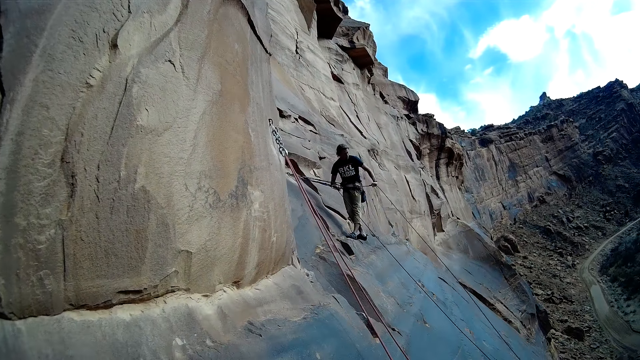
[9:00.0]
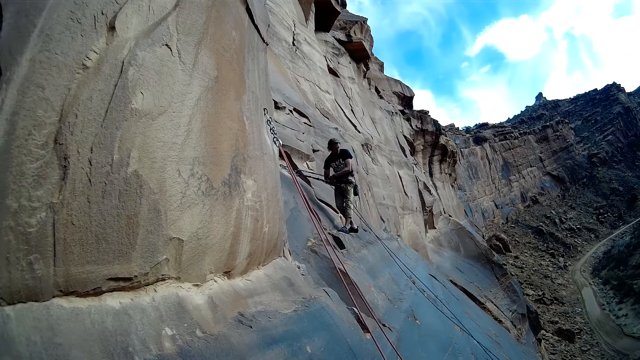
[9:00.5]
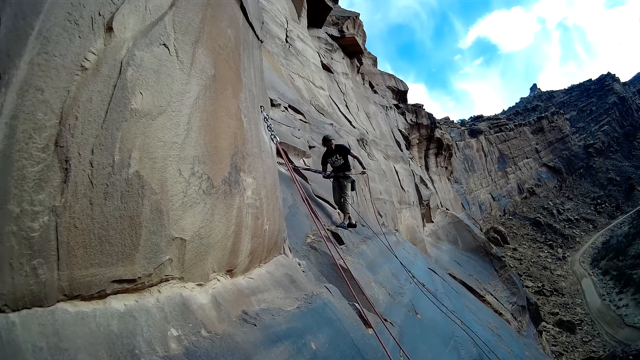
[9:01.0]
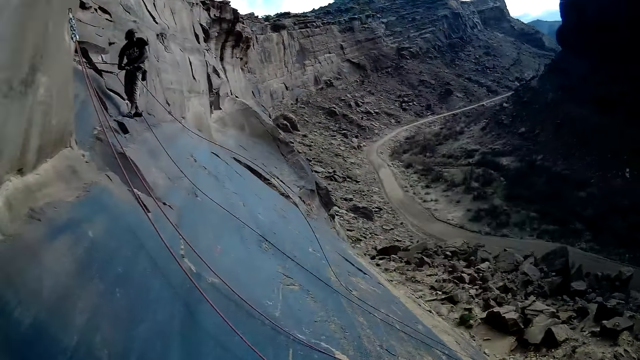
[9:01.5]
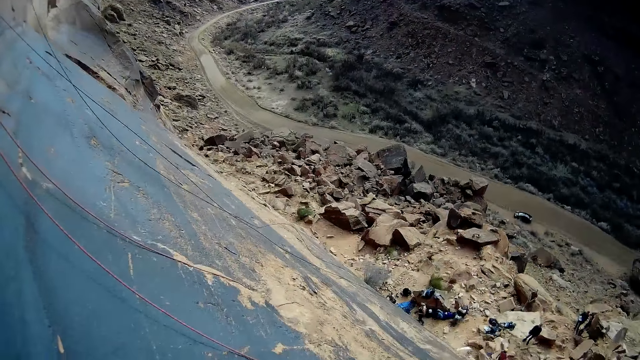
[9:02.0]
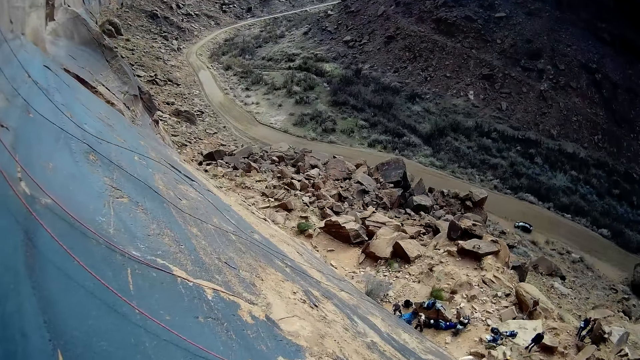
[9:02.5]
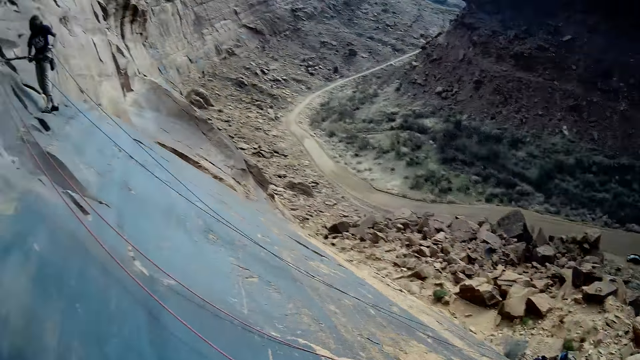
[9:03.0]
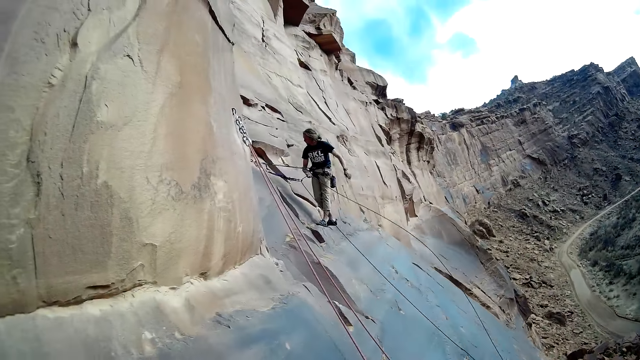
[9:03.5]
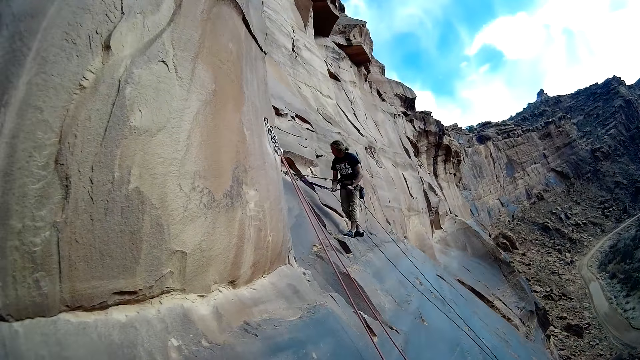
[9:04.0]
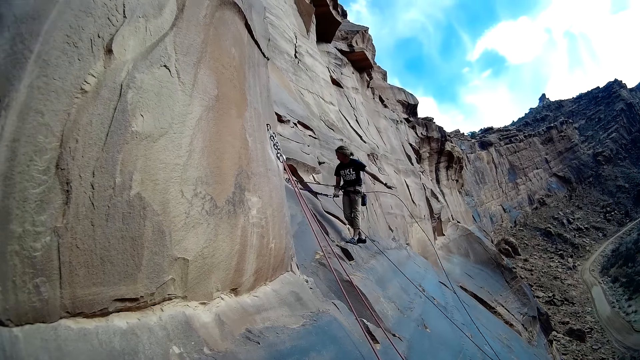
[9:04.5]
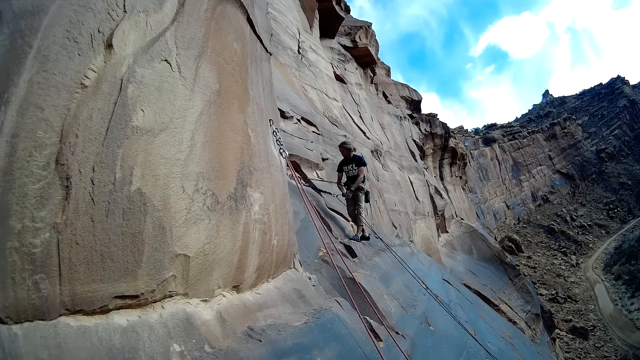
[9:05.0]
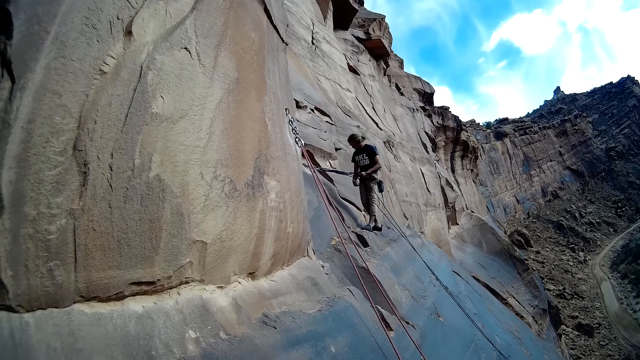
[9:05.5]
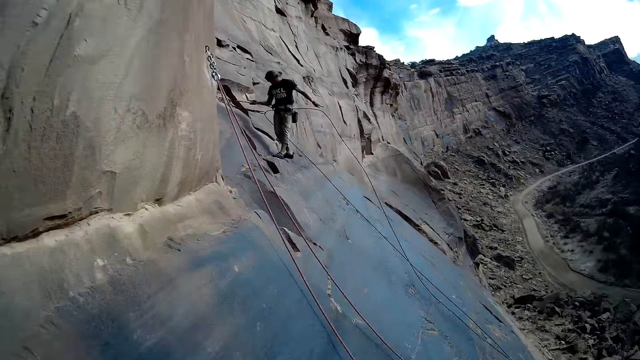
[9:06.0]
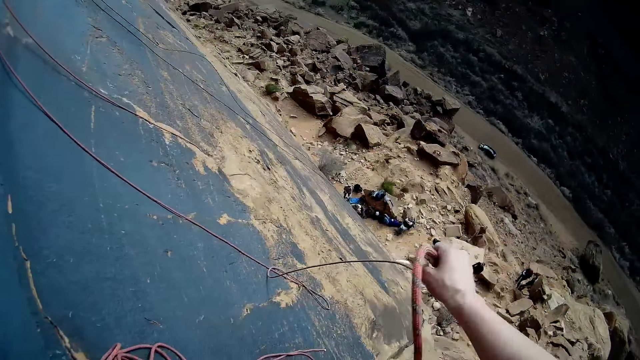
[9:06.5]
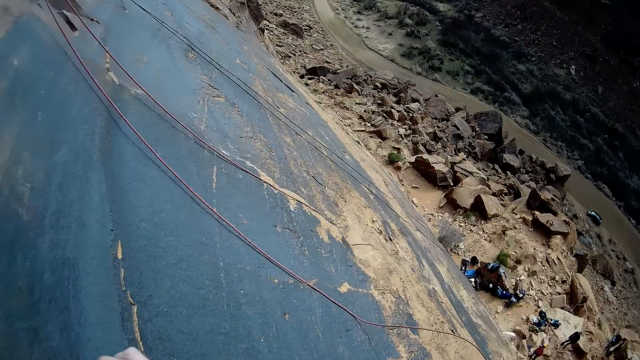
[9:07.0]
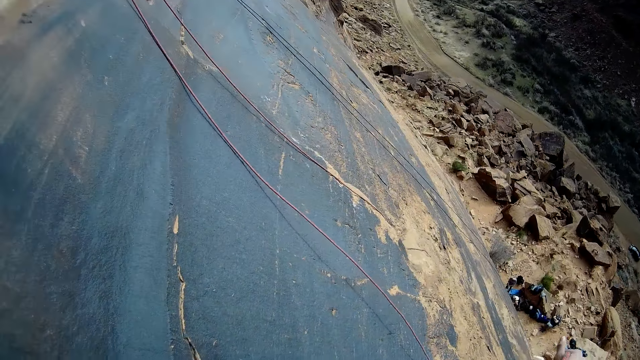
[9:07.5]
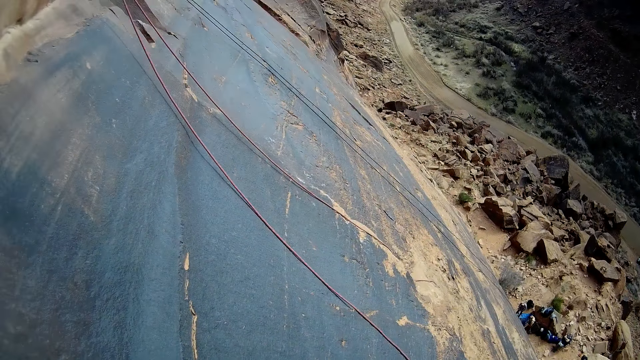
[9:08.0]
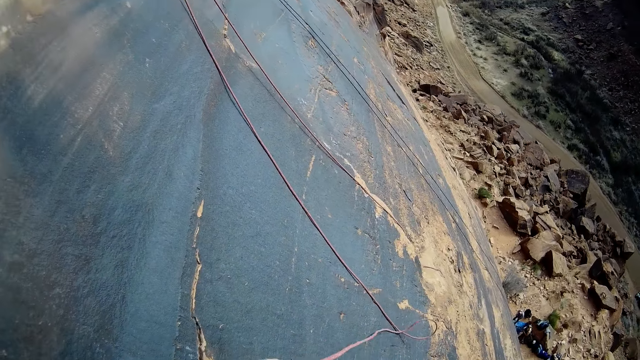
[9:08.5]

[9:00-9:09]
The man pulls another rope.

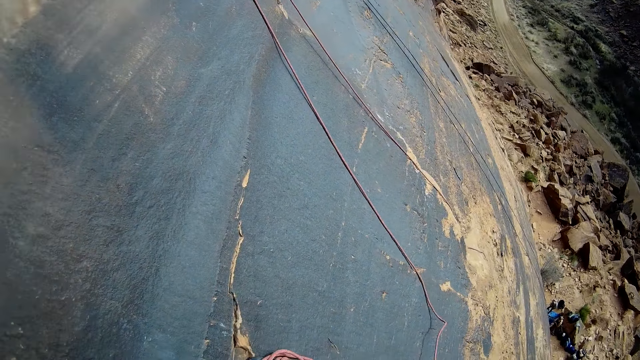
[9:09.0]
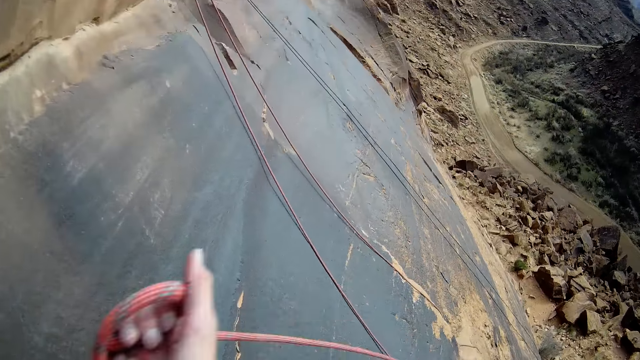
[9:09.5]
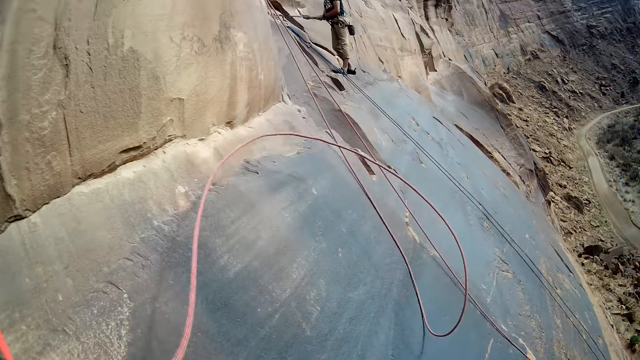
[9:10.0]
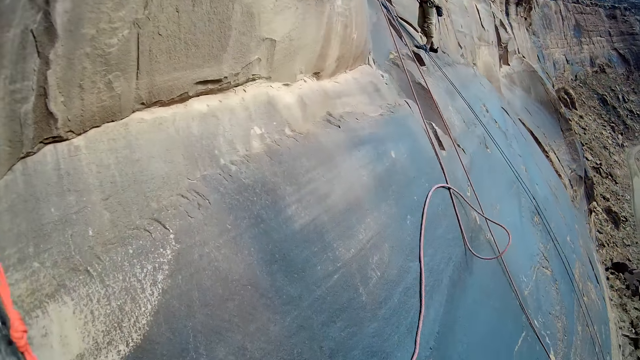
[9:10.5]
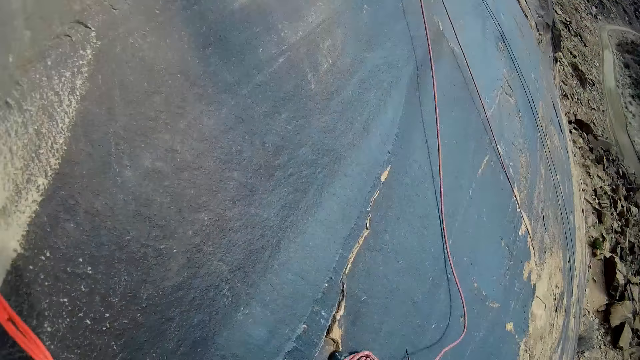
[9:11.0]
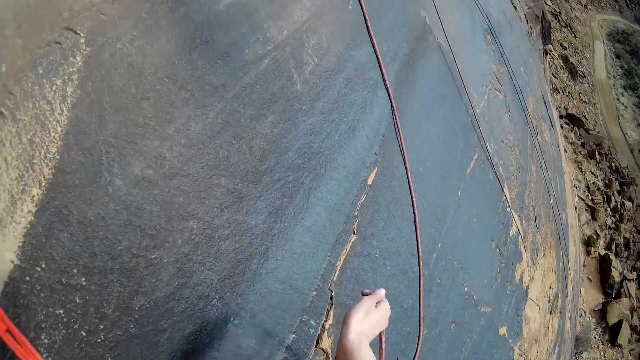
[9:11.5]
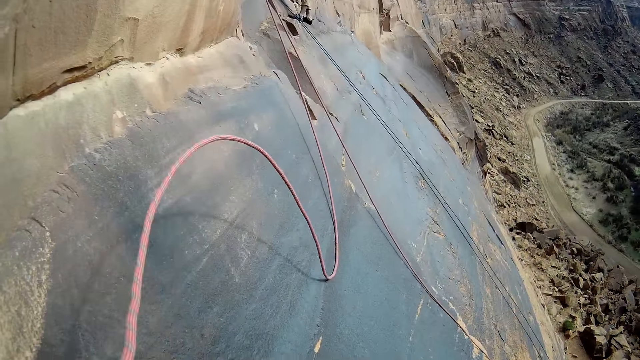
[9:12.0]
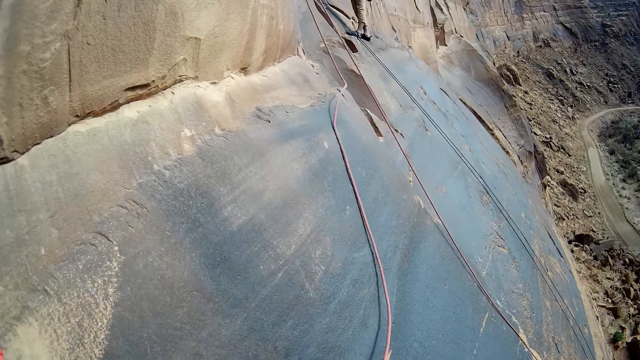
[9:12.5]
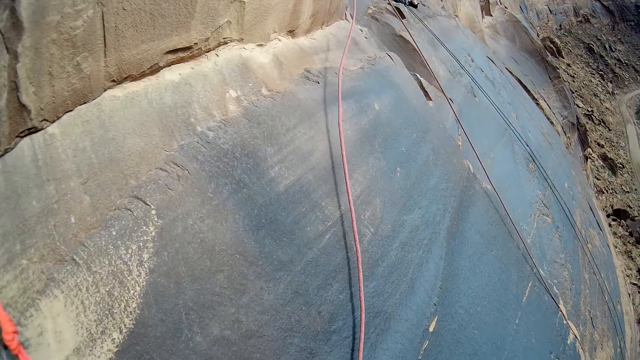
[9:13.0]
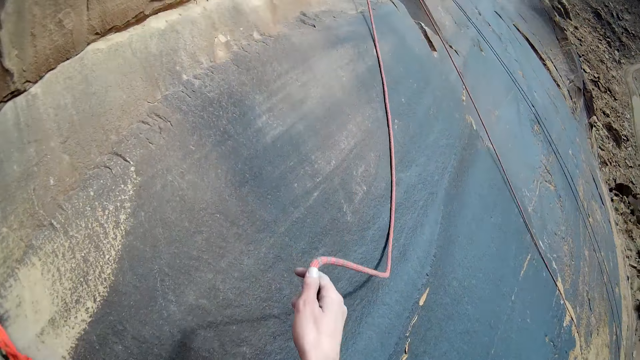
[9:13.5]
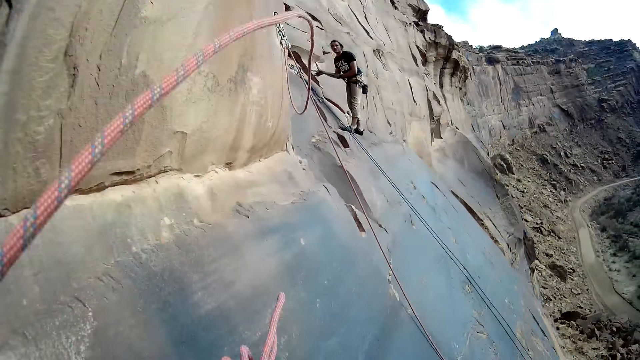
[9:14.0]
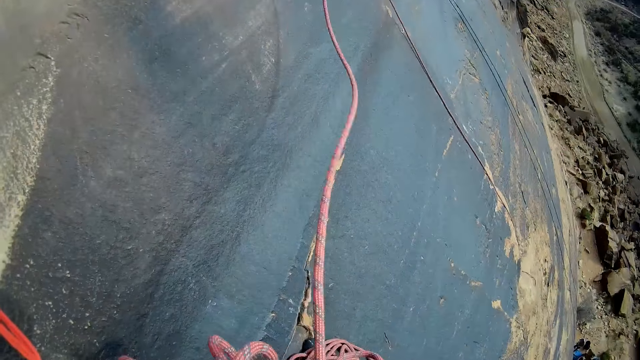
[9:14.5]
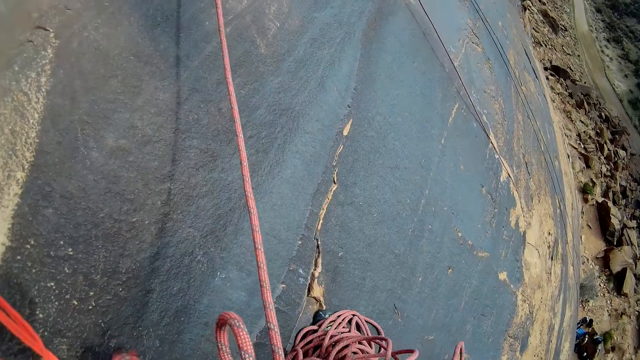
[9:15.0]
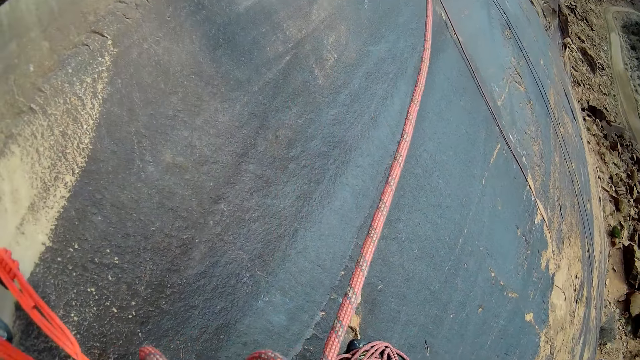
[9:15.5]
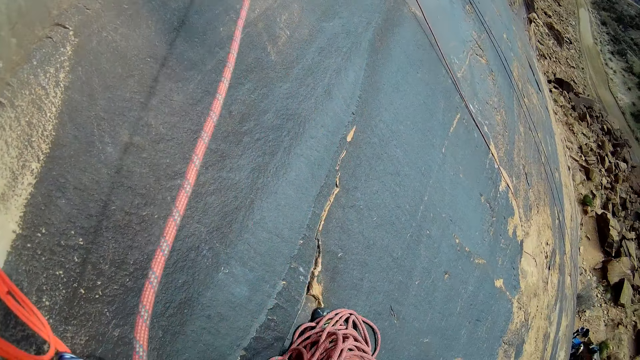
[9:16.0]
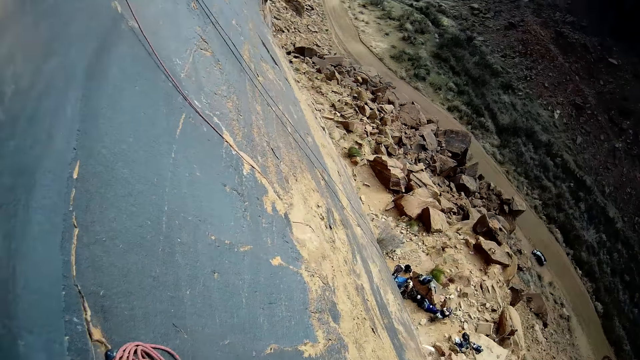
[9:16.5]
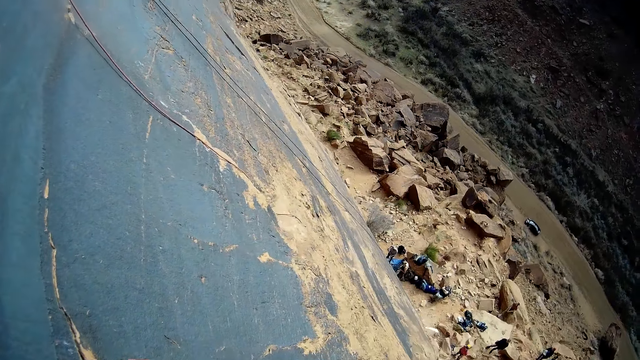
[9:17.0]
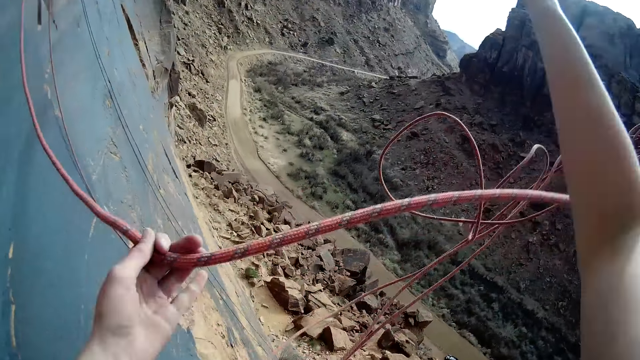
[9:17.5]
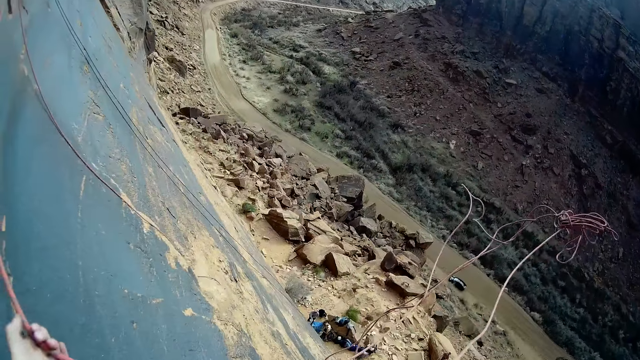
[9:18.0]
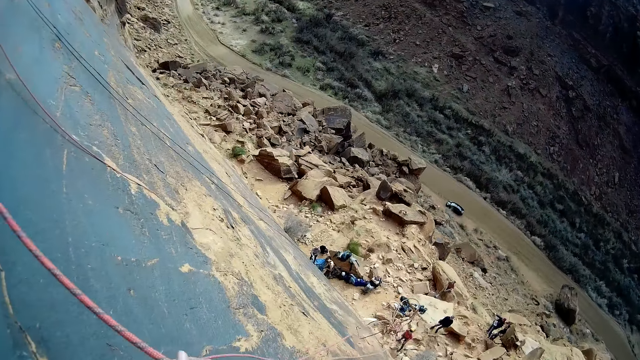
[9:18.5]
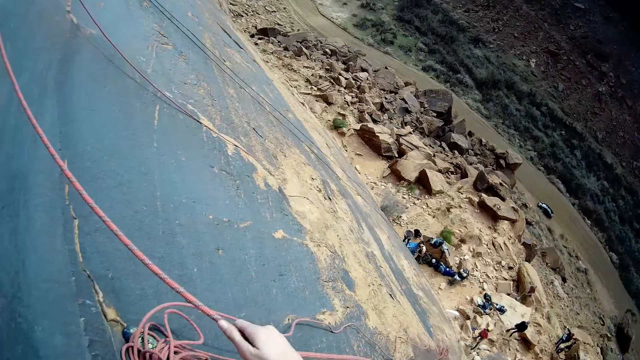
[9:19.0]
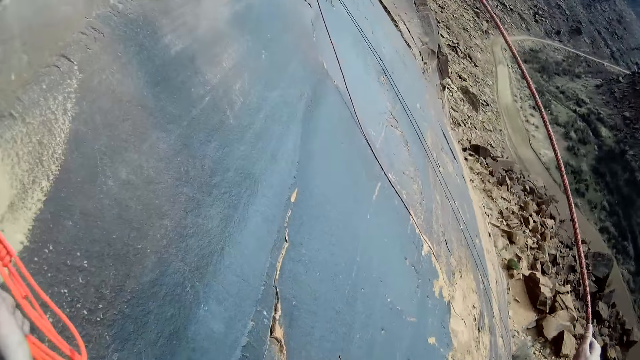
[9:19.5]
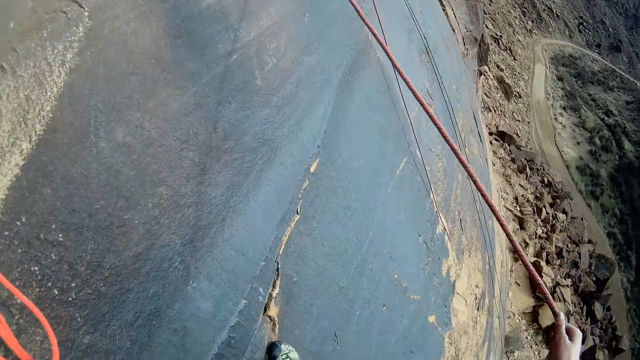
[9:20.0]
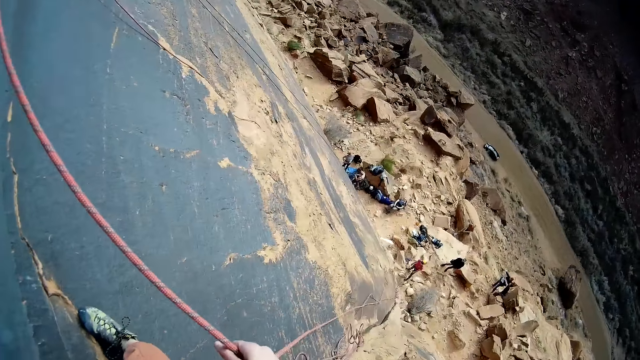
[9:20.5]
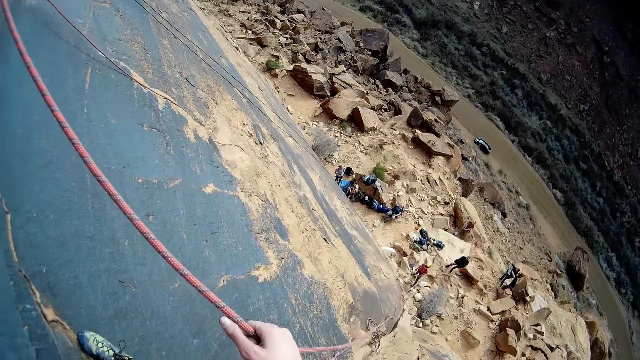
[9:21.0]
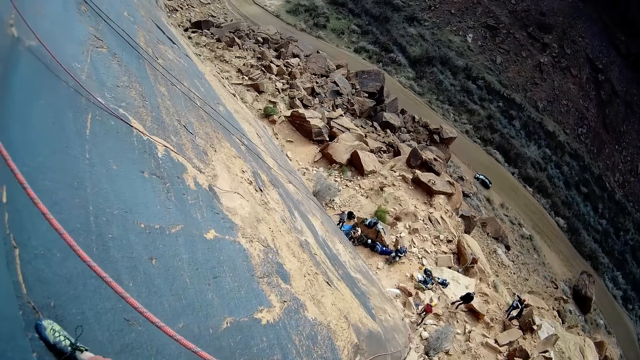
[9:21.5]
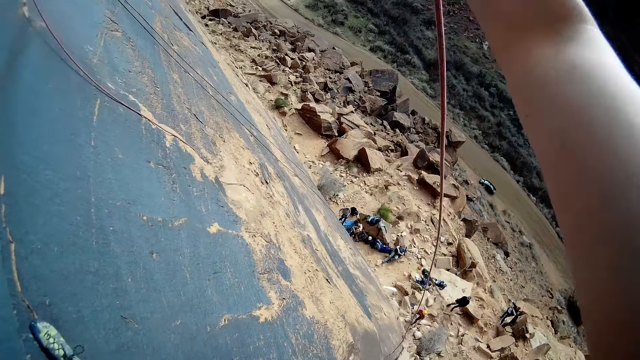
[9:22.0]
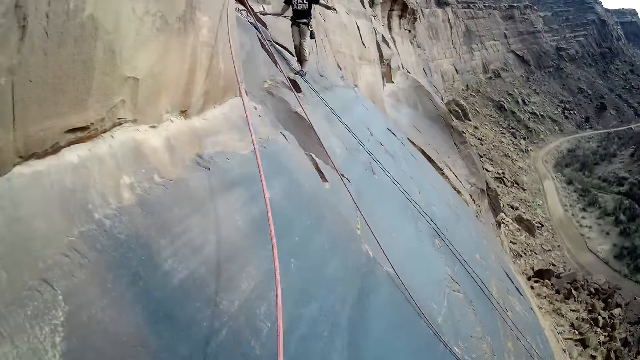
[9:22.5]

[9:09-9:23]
The camera wearer waves the rope. He pulls the rope with his hands. A man throws the rope. The man moves the rope, moves the hand and moves the rope.
